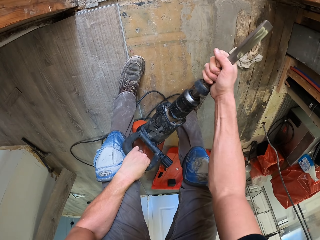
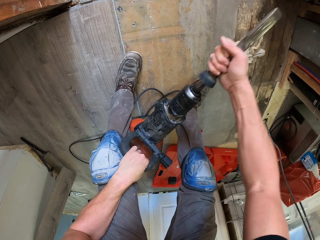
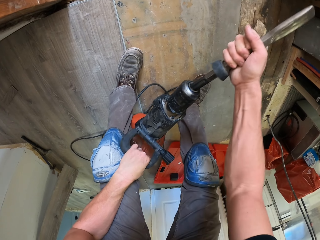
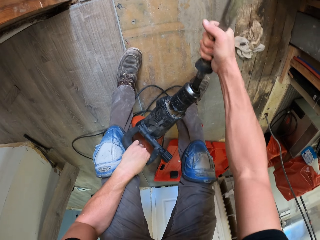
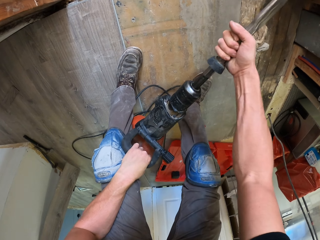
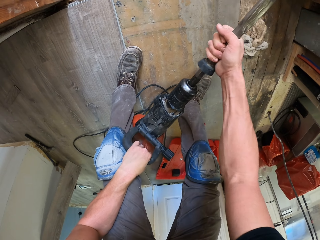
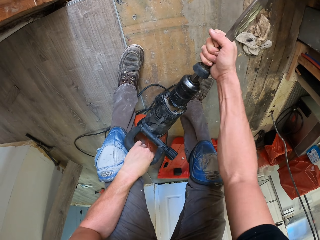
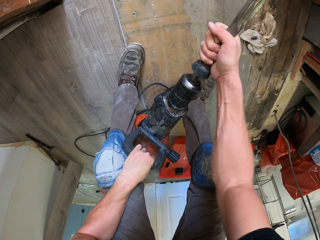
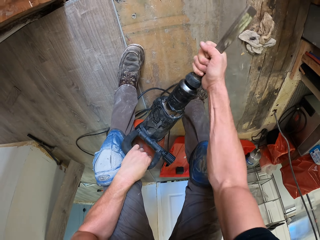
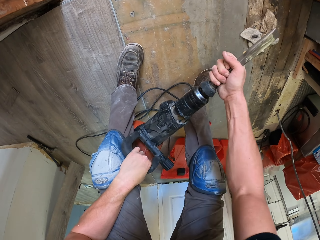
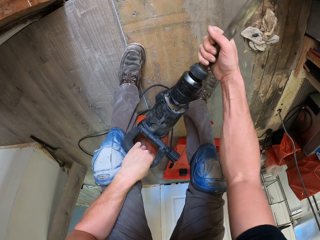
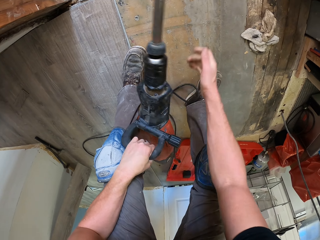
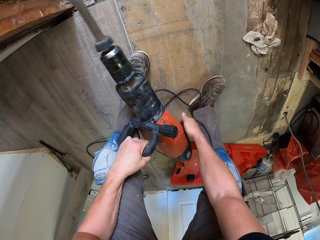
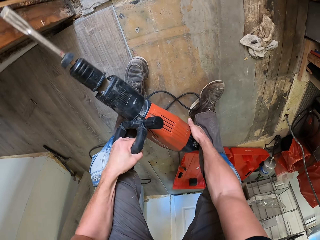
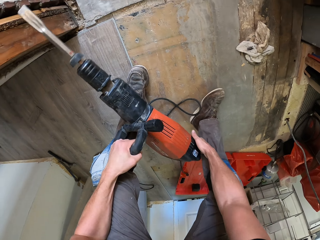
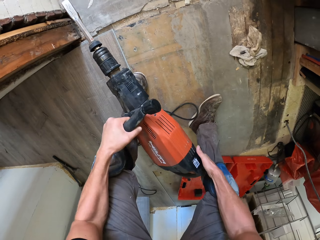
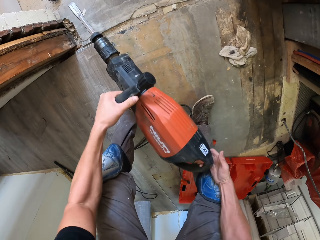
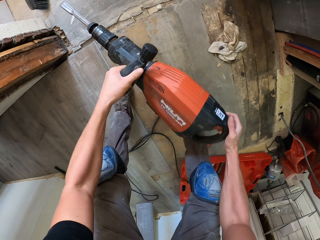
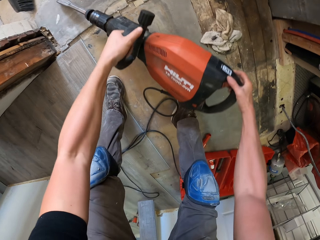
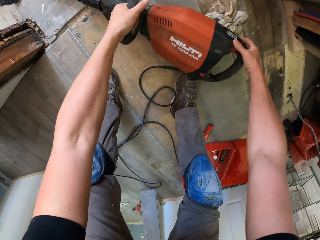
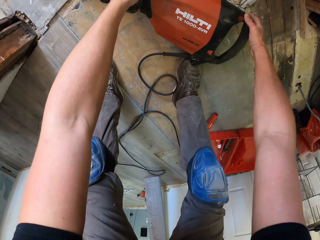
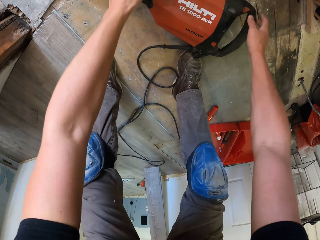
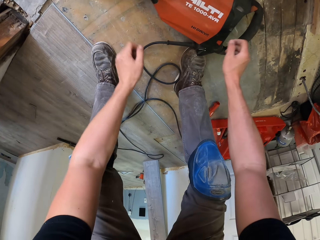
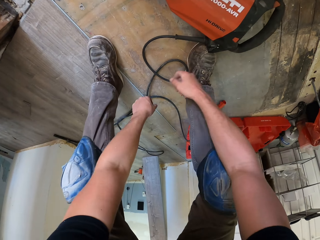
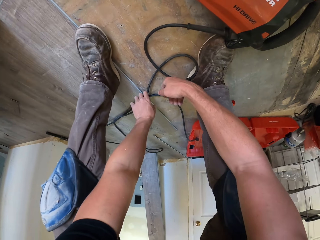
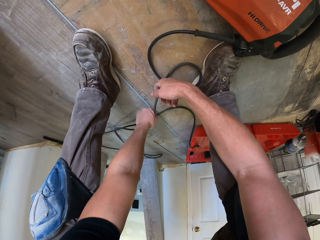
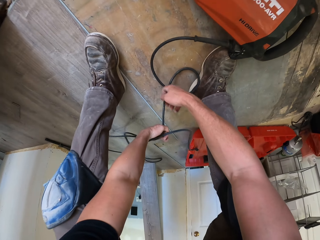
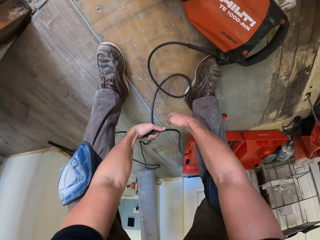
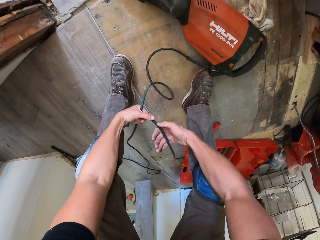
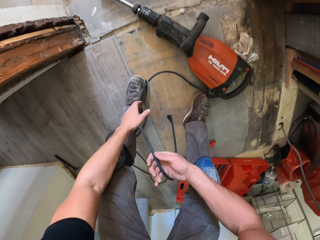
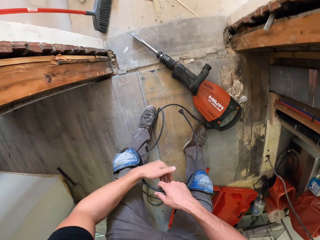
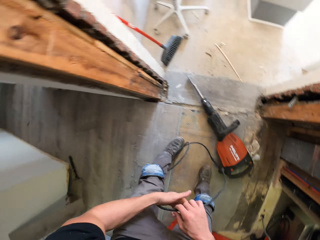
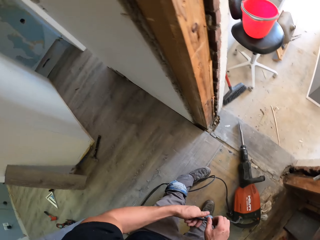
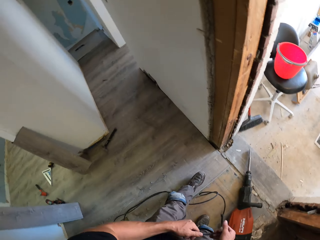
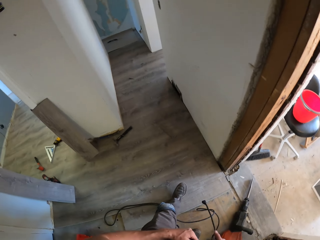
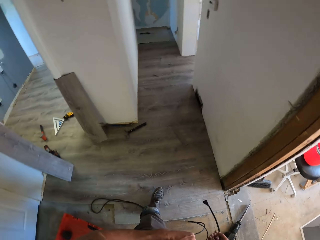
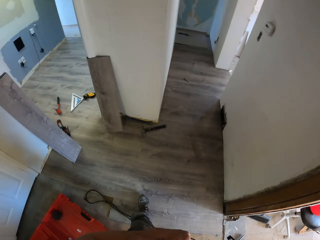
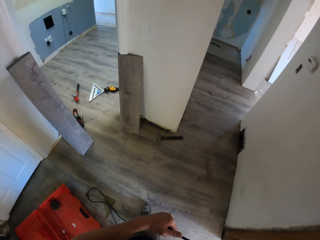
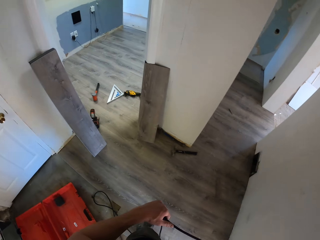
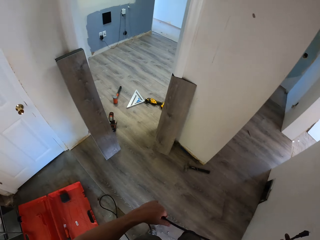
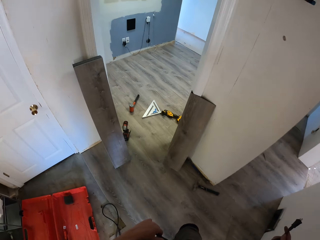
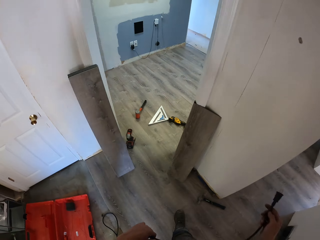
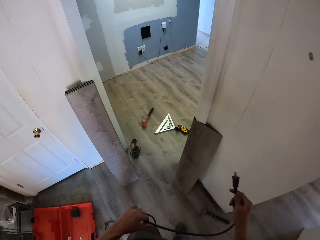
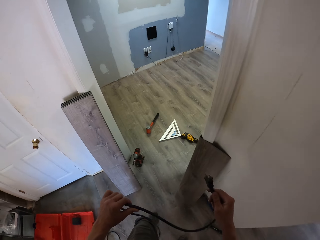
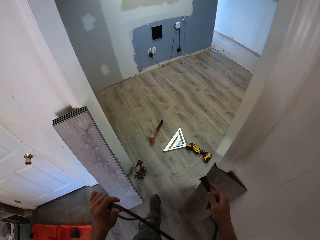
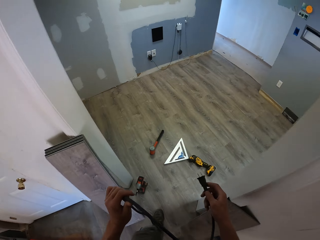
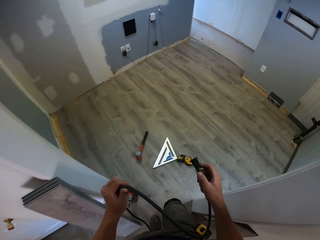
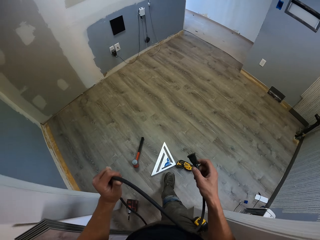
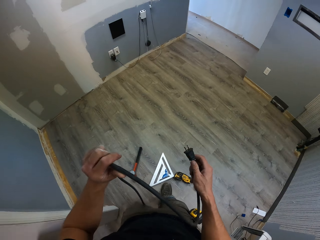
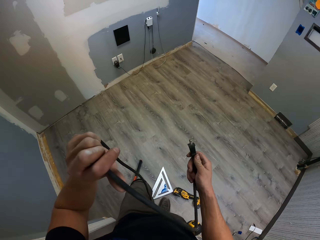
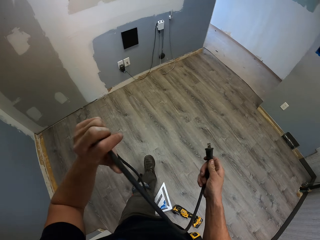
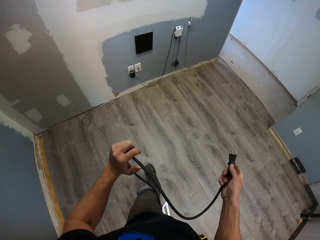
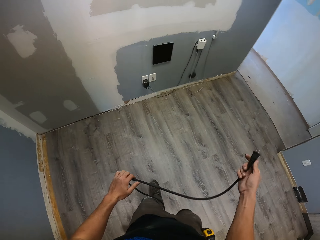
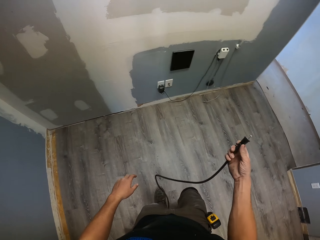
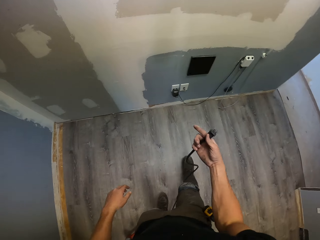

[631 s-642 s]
The camera wearer puts the demolition jackhammer on the floor. They take the cable. They walk in the house.

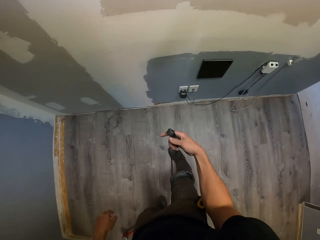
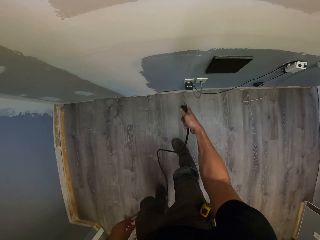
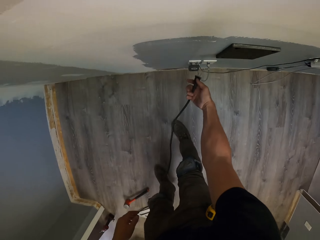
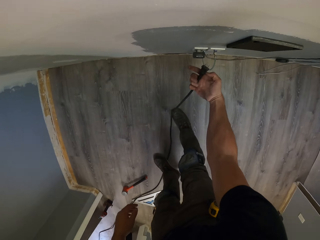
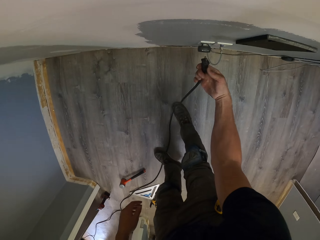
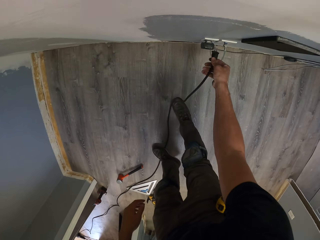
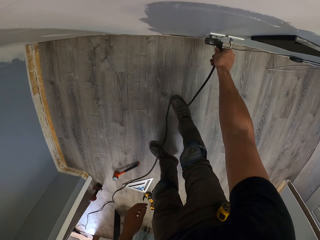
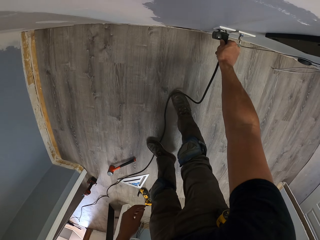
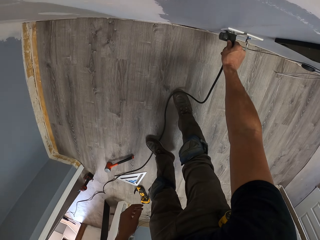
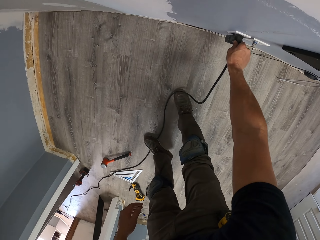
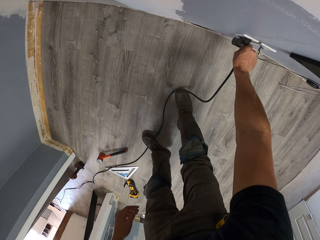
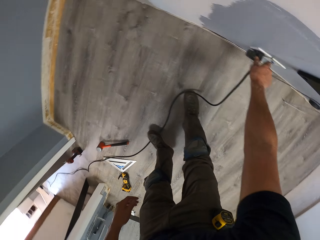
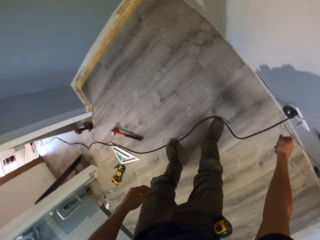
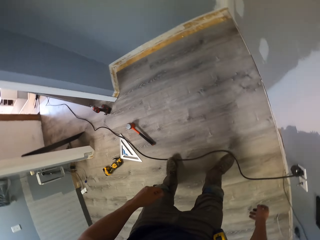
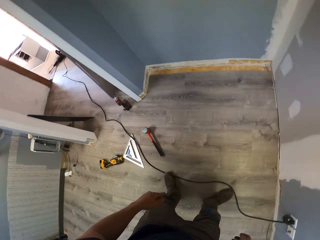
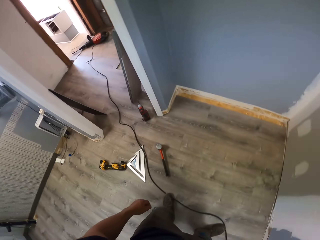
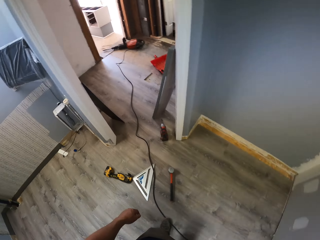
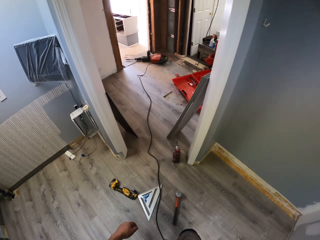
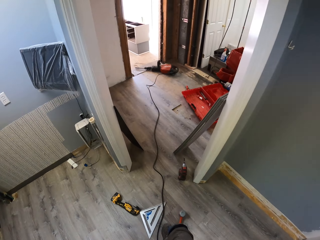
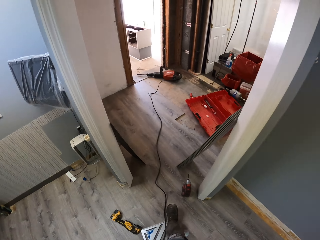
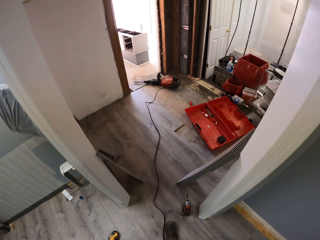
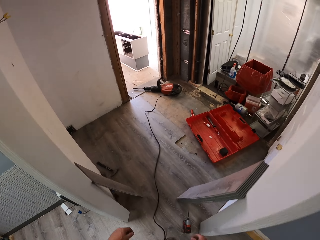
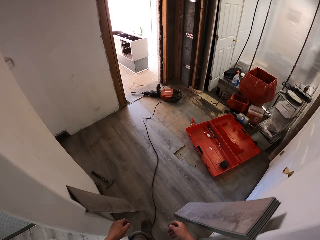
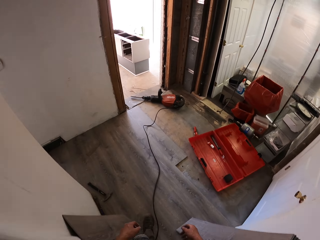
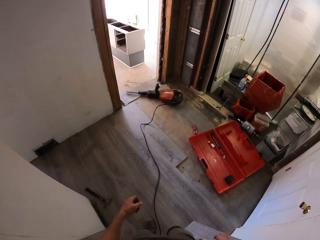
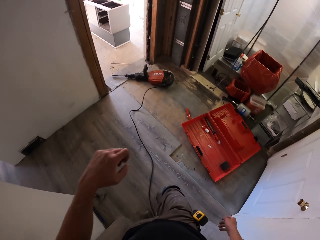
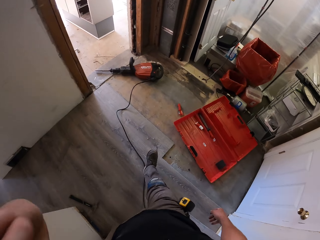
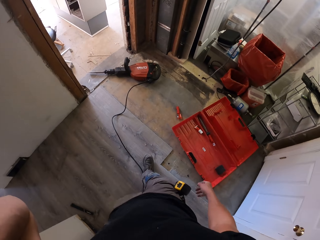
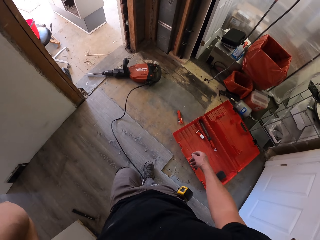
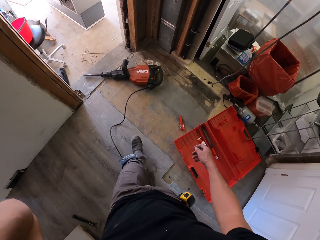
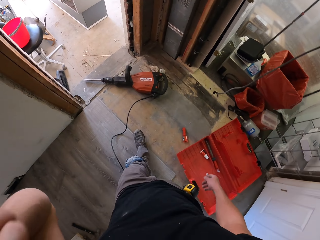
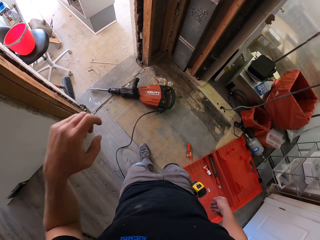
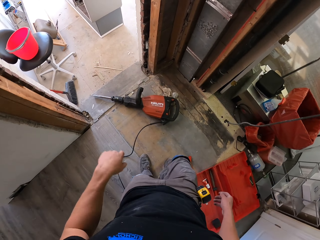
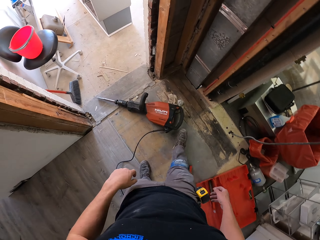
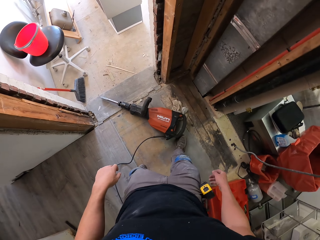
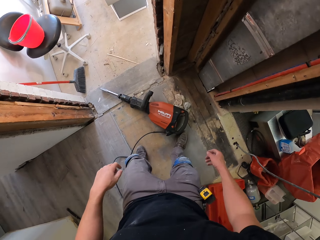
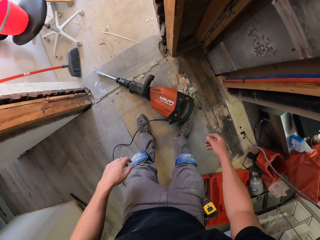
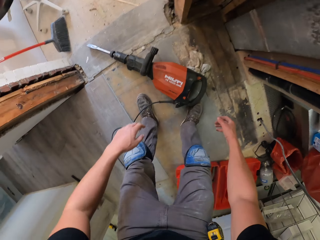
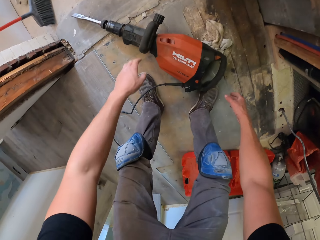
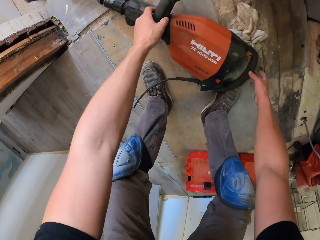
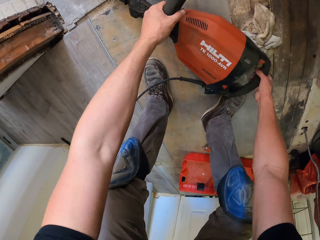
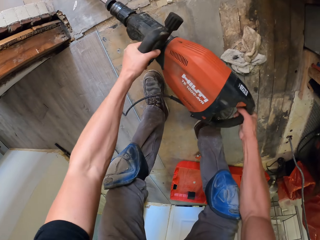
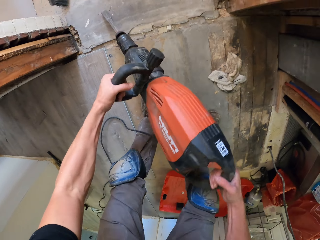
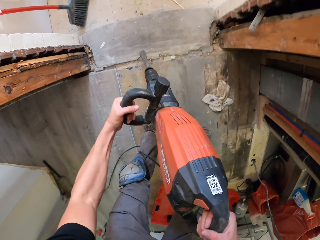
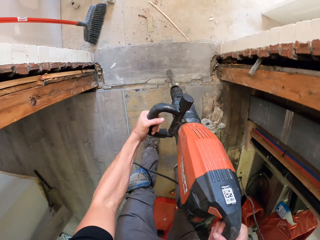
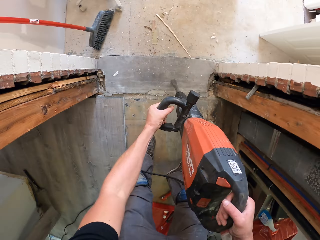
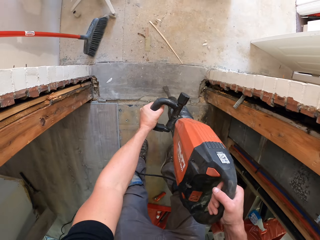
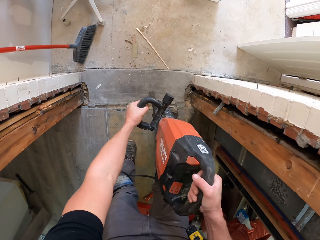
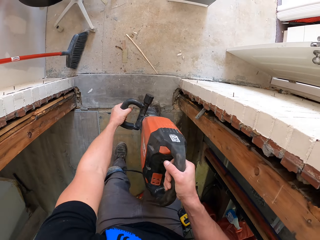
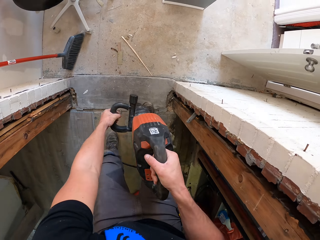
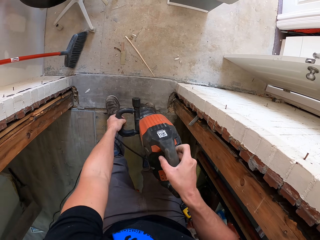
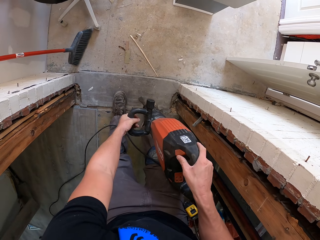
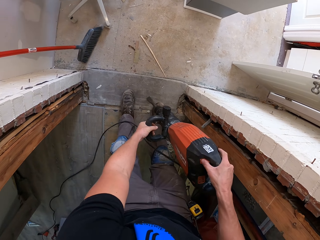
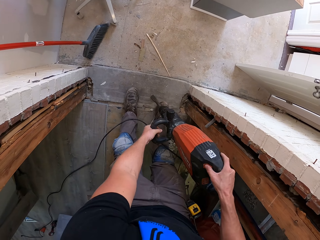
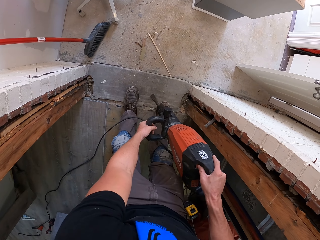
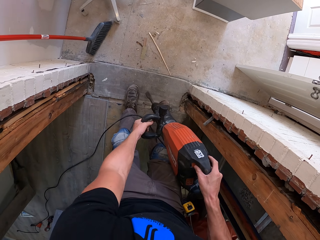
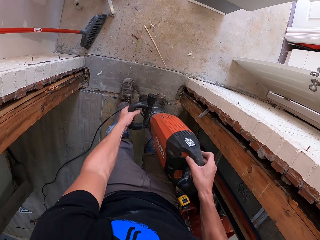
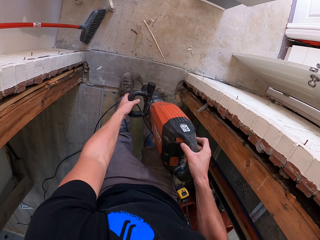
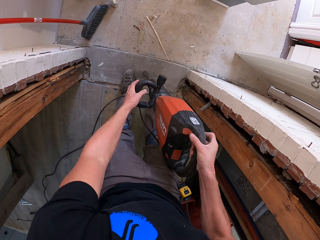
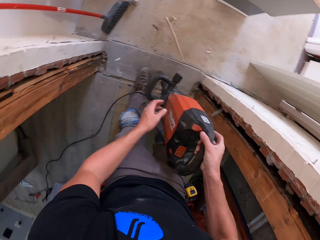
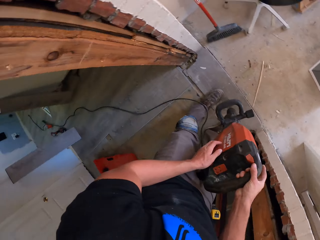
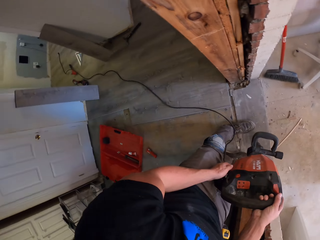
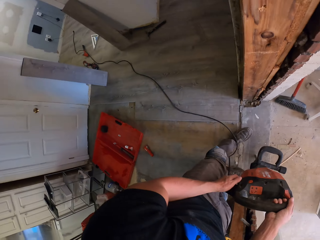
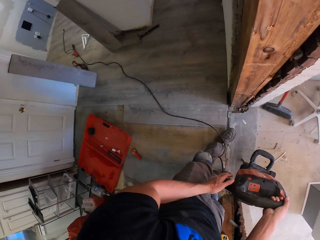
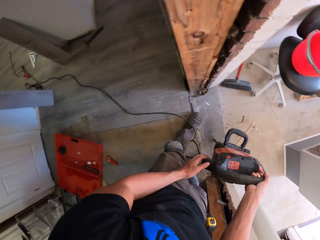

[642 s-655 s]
The camera wearer puts the cable in the socket. He walks in the house and touches his head. He picks up the demolition jackhammer or drill. He adjusts the drill. He breaks the concrete.
